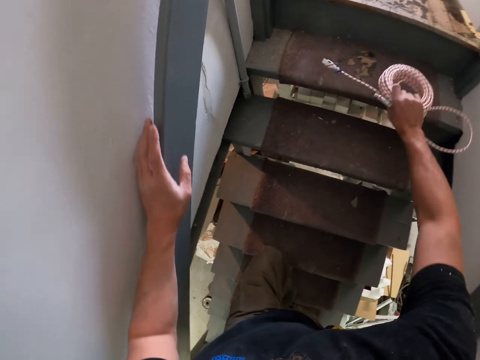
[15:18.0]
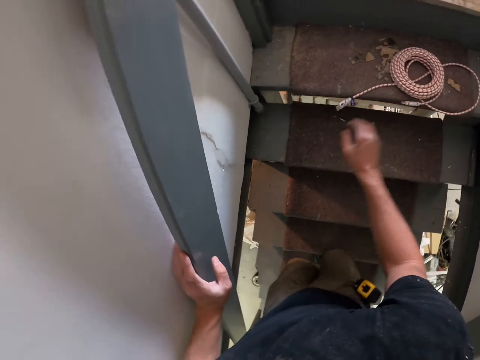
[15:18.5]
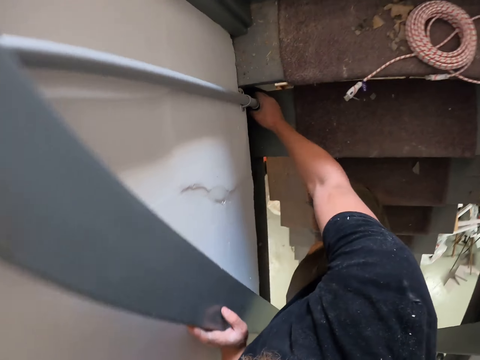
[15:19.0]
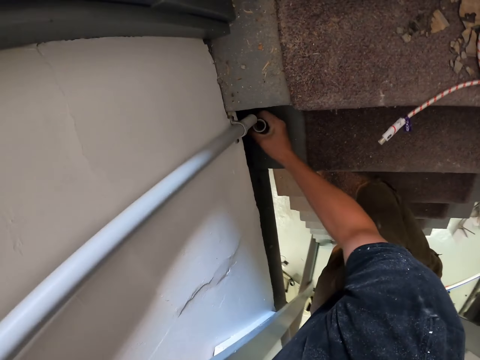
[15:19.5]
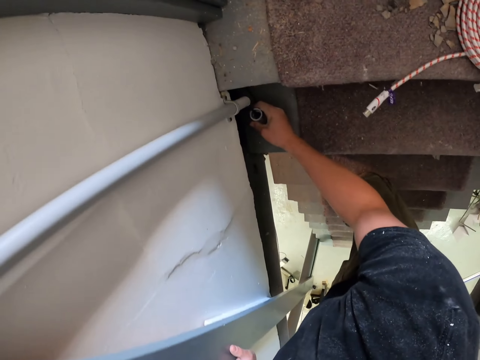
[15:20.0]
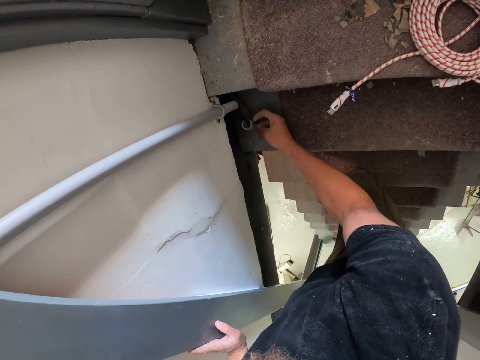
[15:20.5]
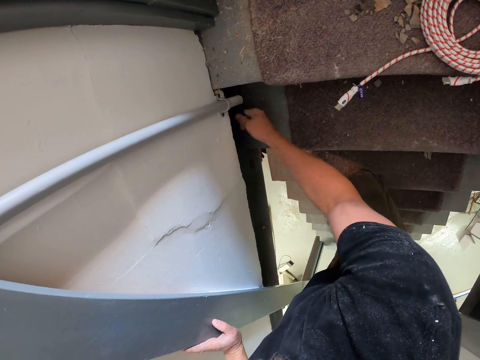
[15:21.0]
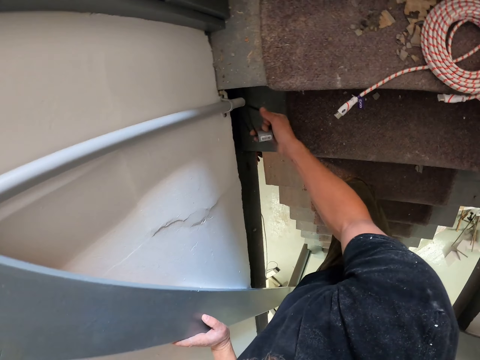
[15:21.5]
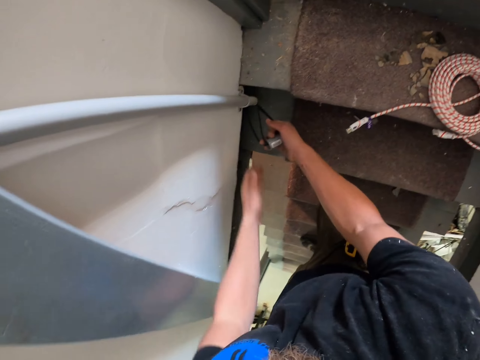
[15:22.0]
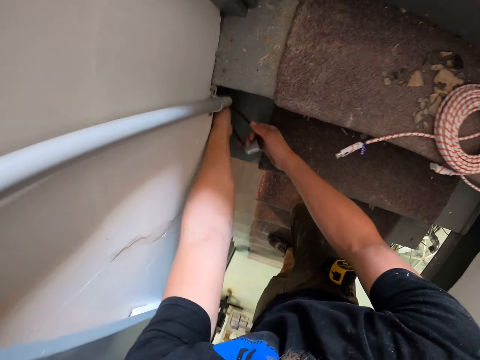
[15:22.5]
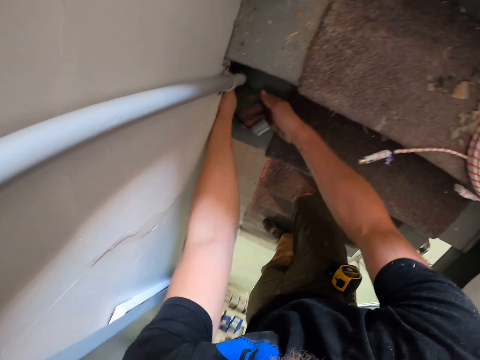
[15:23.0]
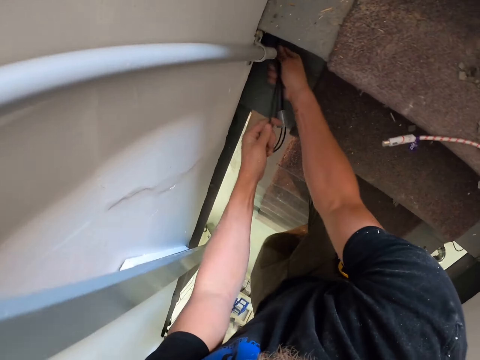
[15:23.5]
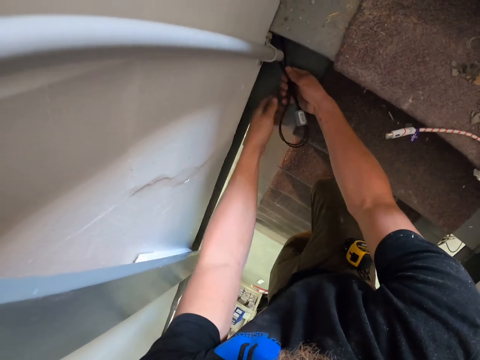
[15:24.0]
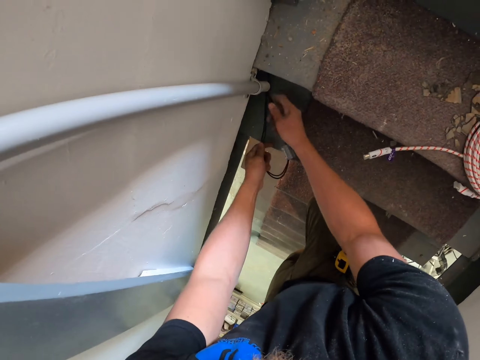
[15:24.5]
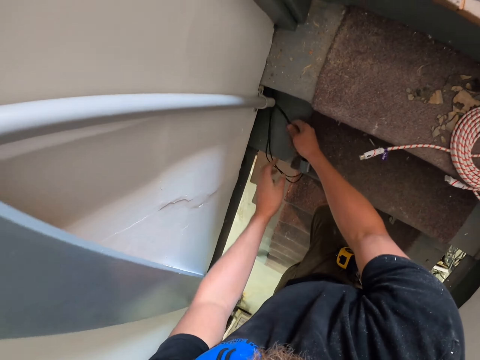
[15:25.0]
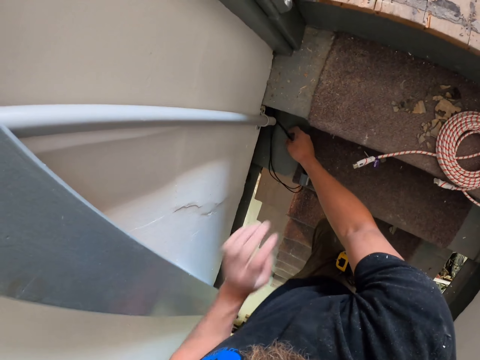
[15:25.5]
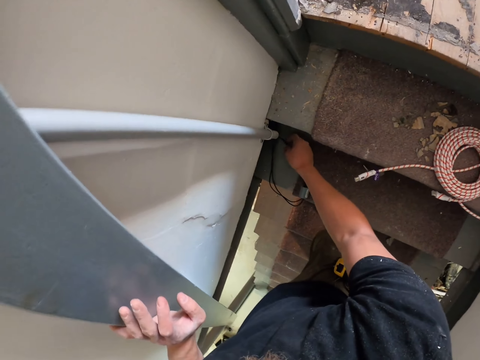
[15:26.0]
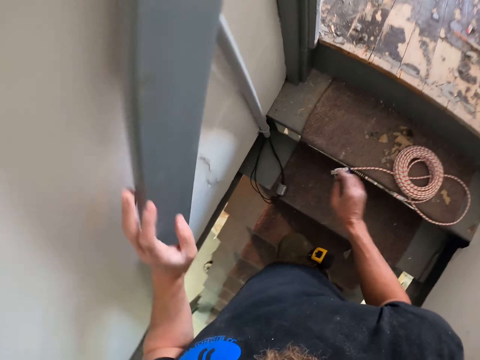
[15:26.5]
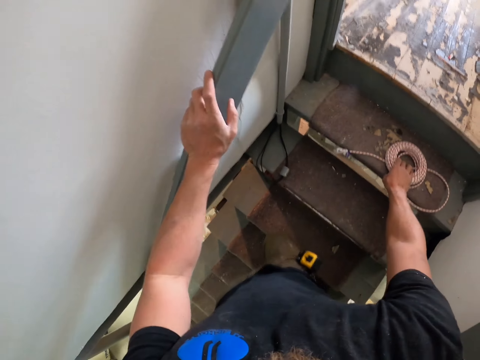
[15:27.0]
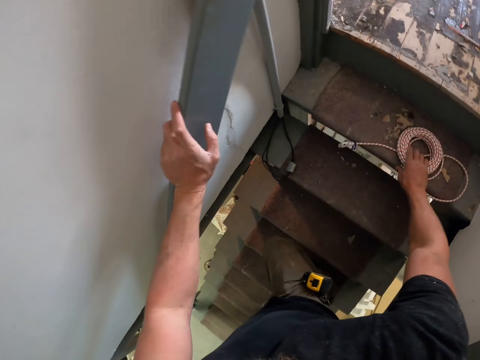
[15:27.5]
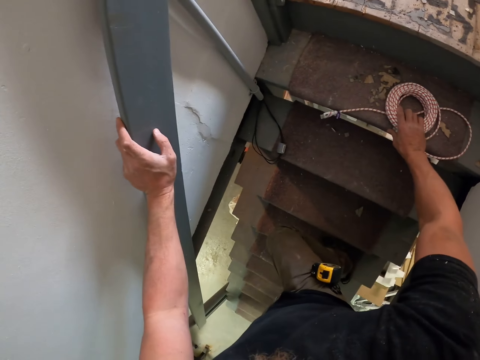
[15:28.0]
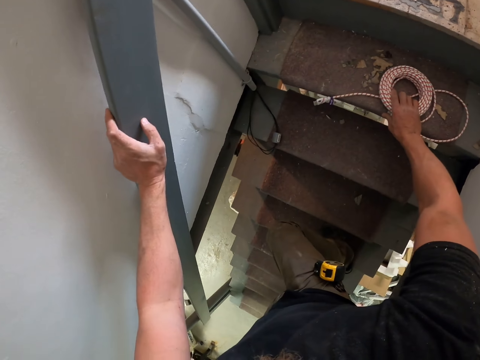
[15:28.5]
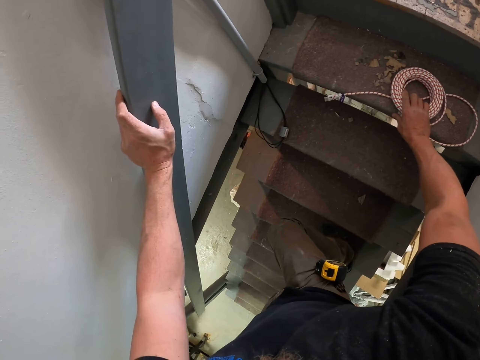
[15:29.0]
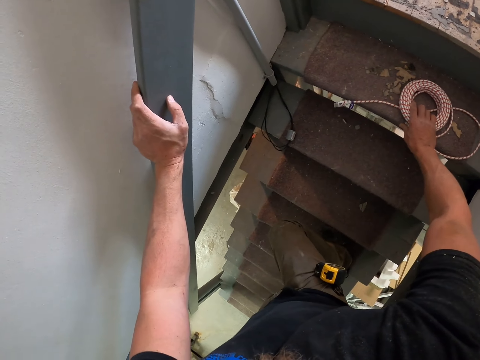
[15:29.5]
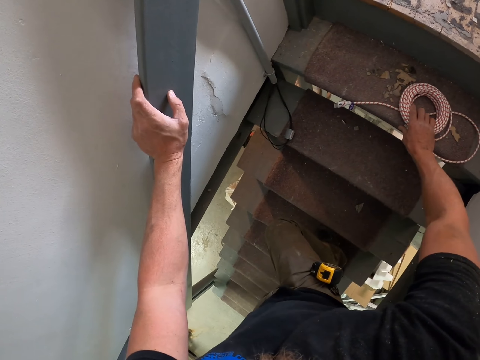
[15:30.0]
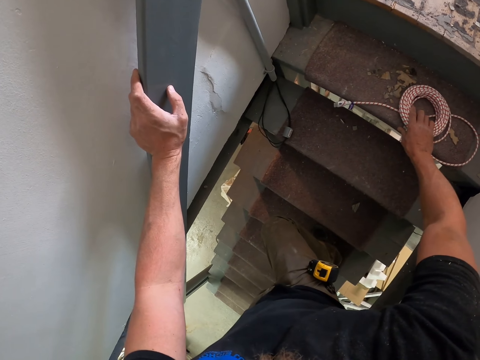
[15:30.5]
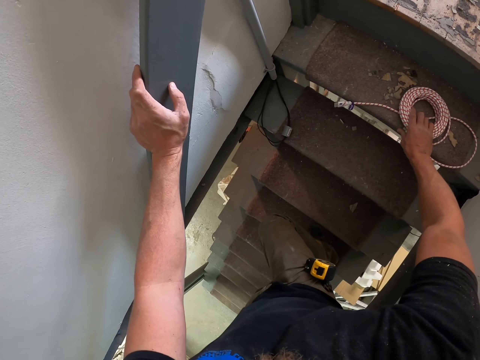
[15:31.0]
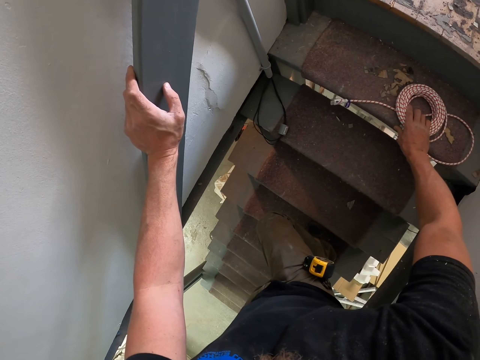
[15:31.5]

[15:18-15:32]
The camera wearer touches the stairs holder. They put the roll of wire on the staircase. They adjust a pipe and detach the pipe. They pull the wire or cable with both hands. They touch part of the staircase with the left hand. They touch the cable. They look around. They stay still.

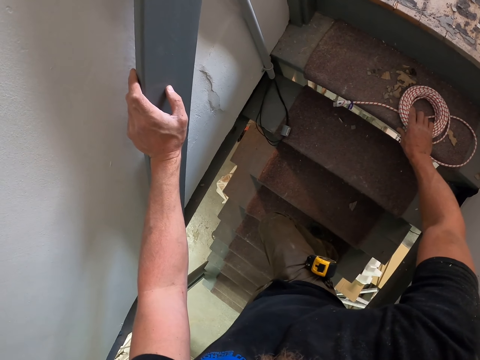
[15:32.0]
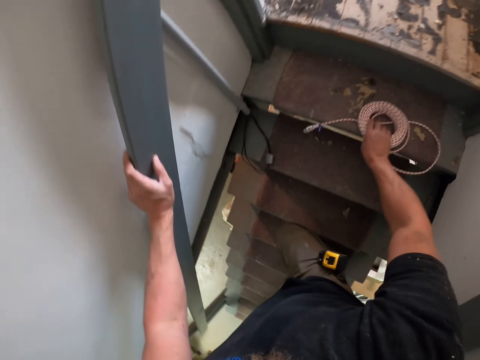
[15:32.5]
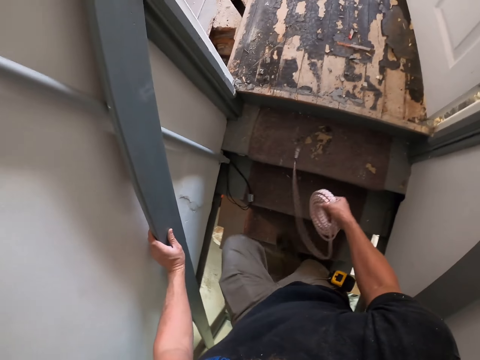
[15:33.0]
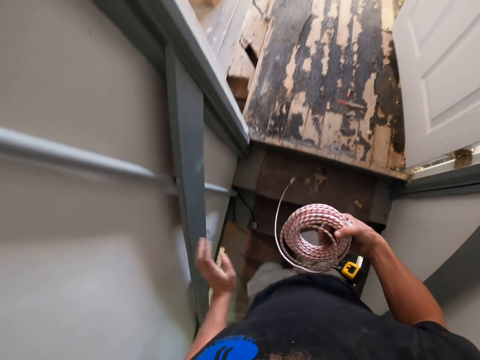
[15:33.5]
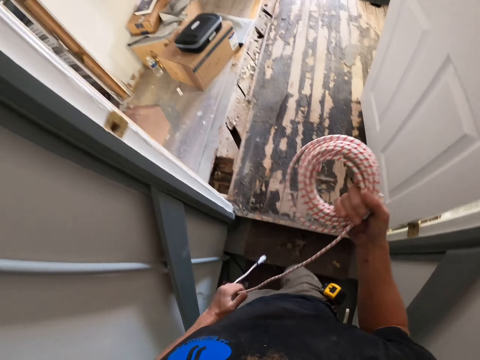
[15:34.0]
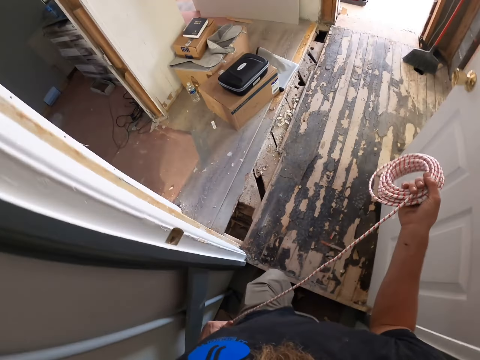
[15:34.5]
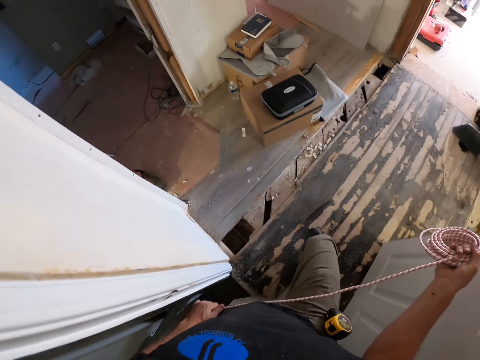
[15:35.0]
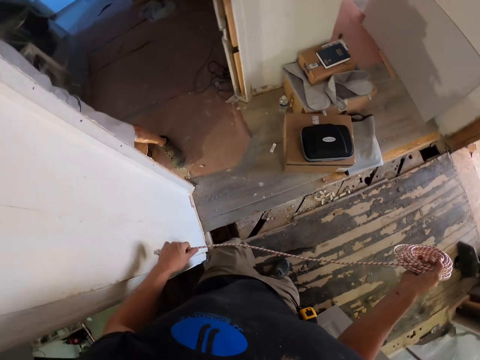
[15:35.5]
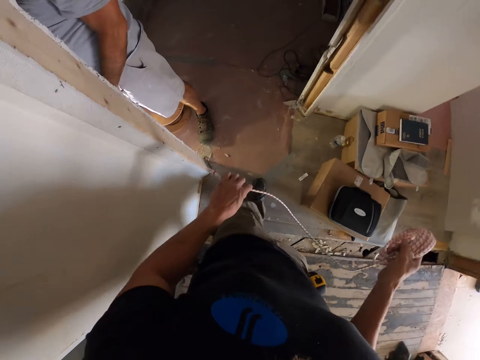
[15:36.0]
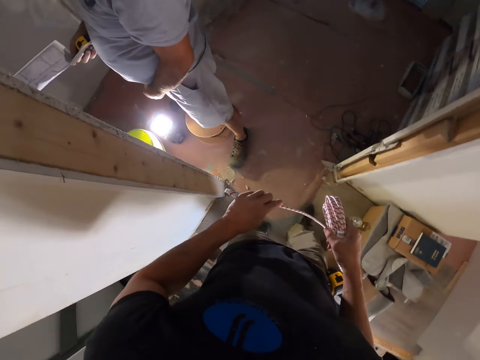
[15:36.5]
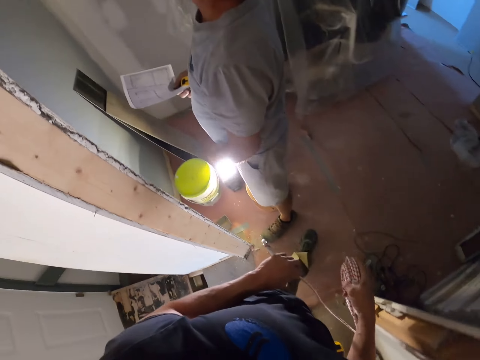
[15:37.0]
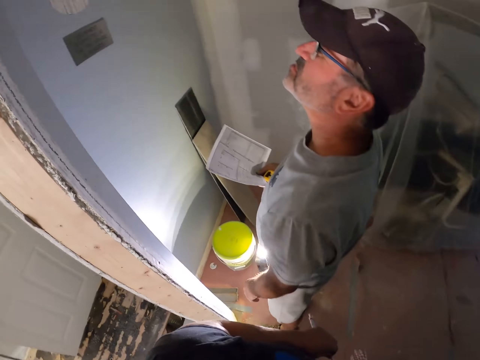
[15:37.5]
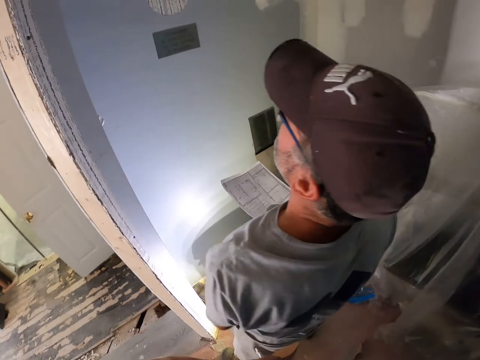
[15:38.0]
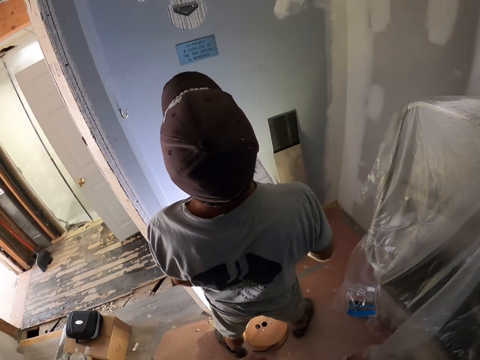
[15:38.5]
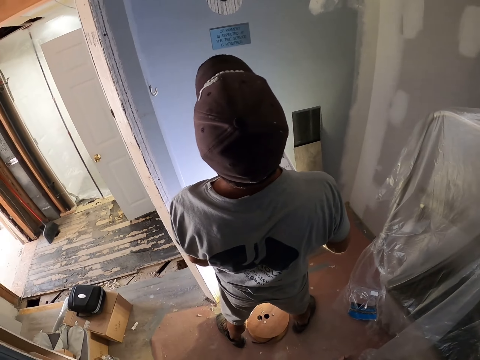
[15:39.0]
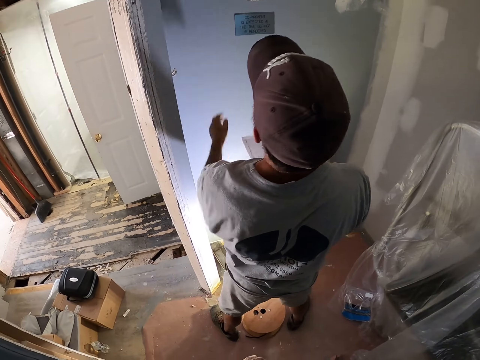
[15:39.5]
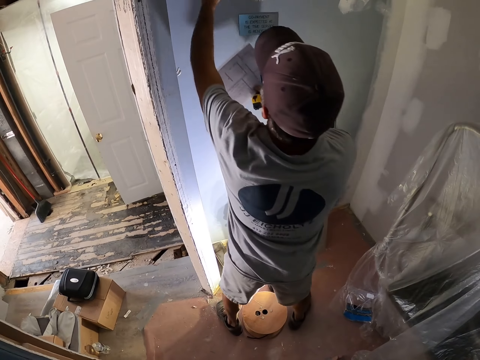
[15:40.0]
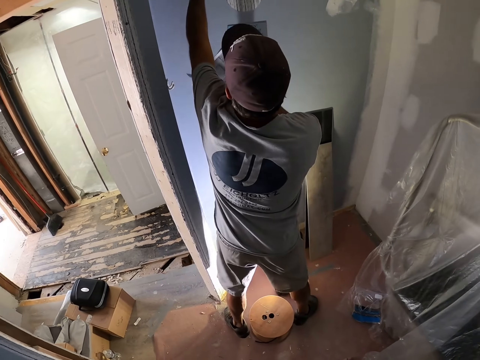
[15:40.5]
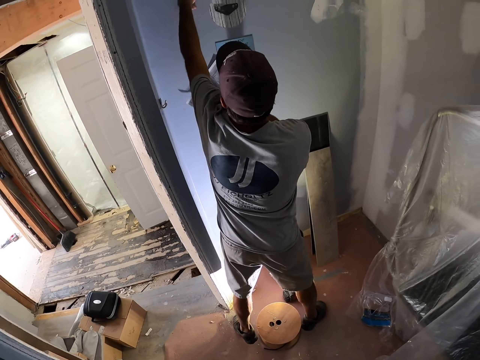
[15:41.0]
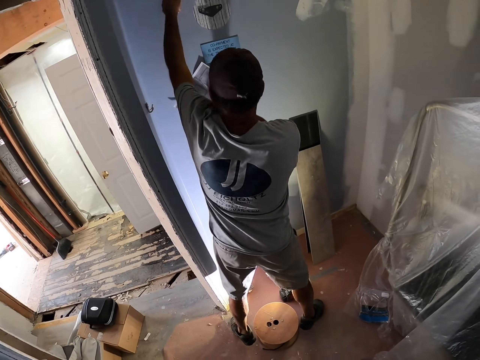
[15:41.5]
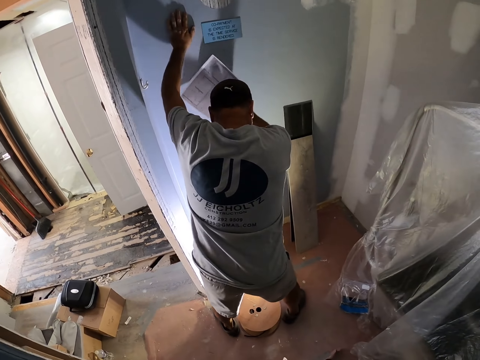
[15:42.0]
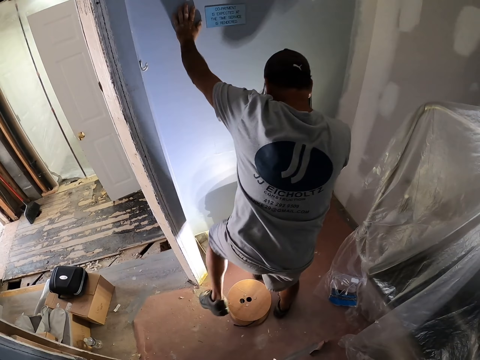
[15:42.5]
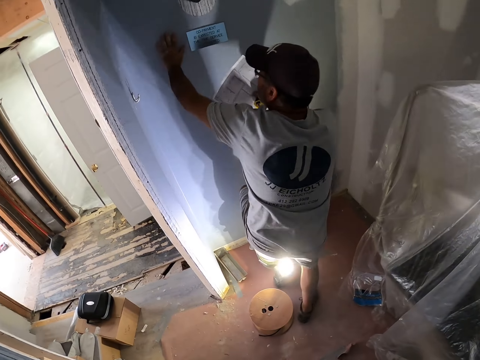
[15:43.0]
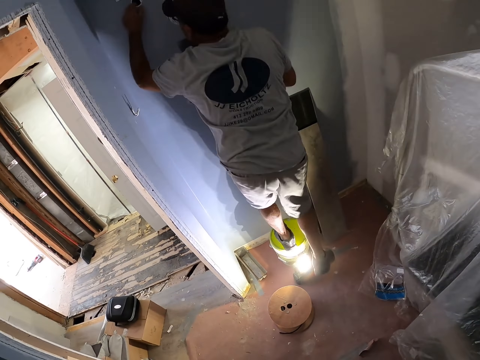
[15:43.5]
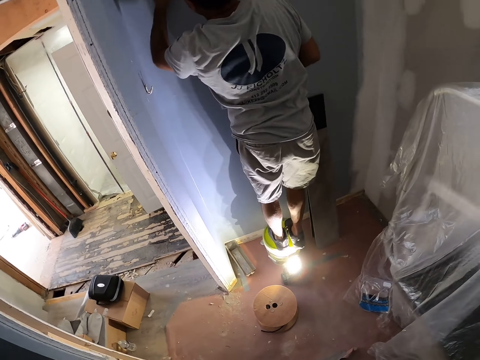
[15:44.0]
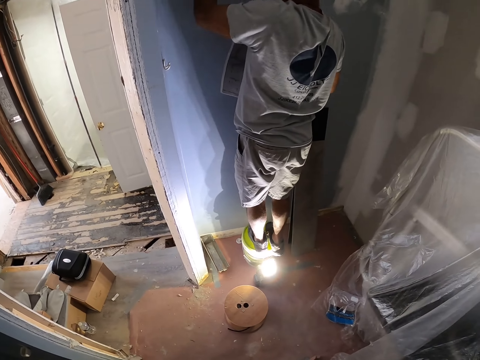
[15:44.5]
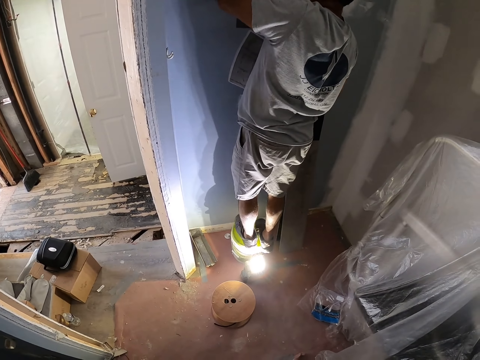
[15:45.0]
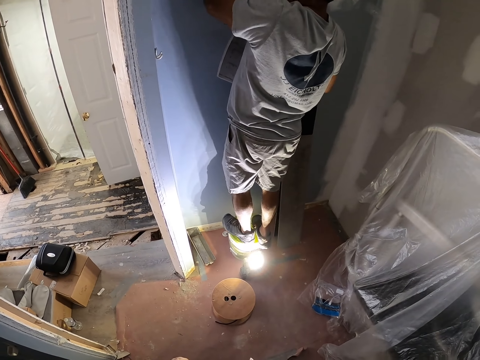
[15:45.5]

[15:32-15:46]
The camera wearer picks up the roll of wire. They climb the stairs. They walk around. They pull the cable. They straighten the wire with the left hand. They walk around. They look around. They look at a man. The man holds a piece of paper. The man touches the wall. The man steps on top of the bucket.
